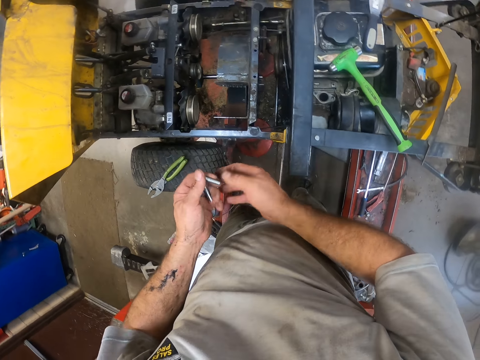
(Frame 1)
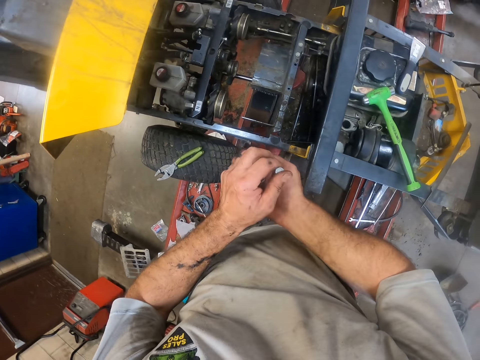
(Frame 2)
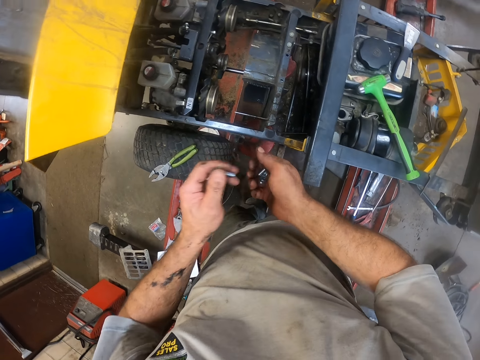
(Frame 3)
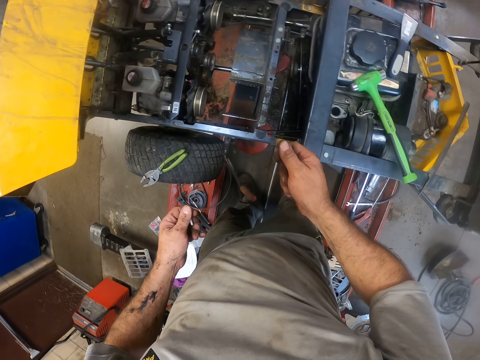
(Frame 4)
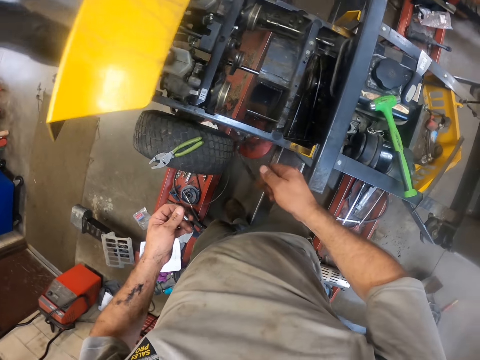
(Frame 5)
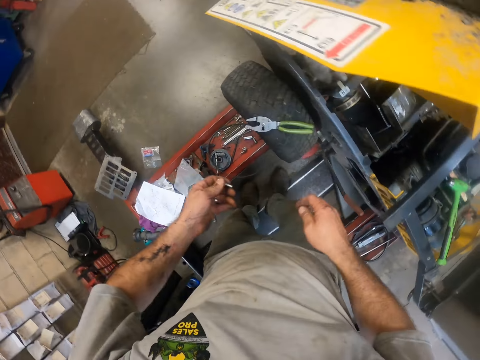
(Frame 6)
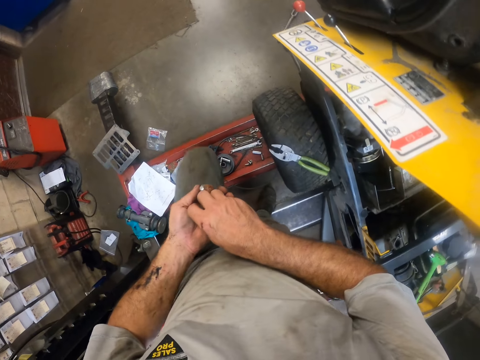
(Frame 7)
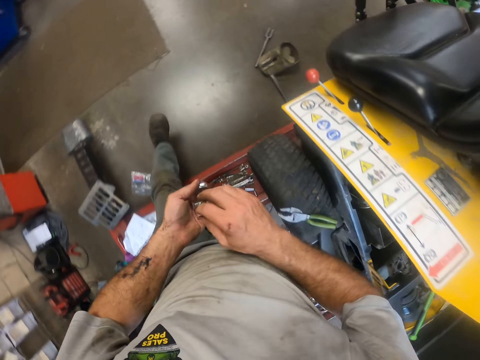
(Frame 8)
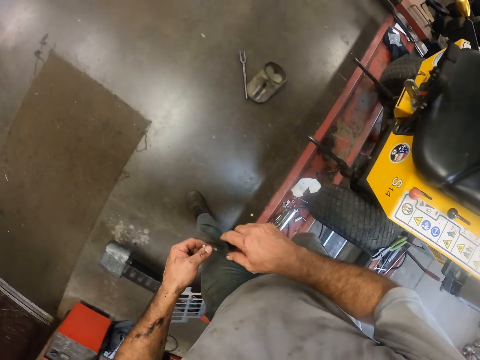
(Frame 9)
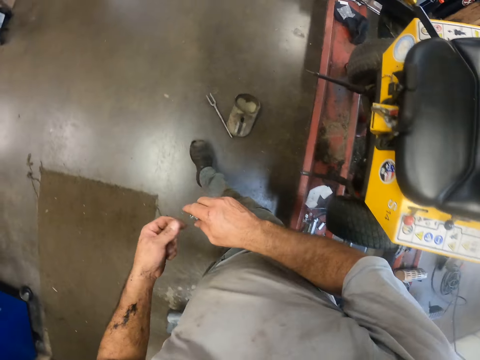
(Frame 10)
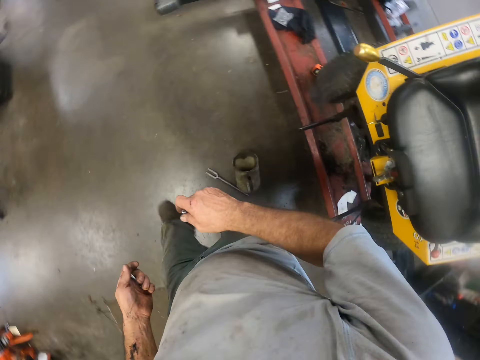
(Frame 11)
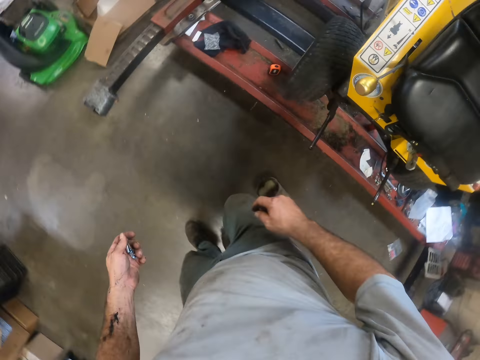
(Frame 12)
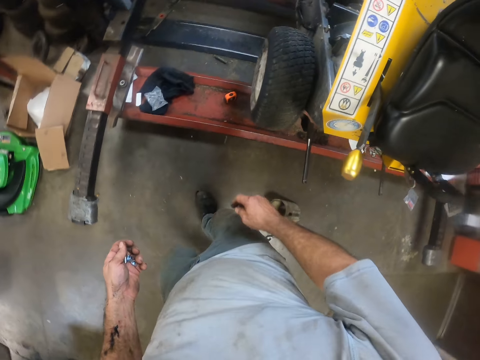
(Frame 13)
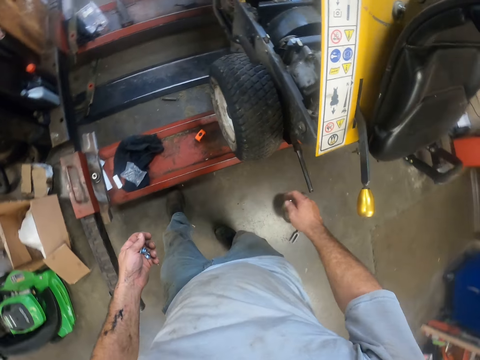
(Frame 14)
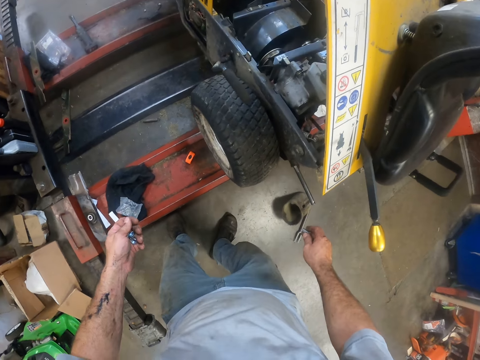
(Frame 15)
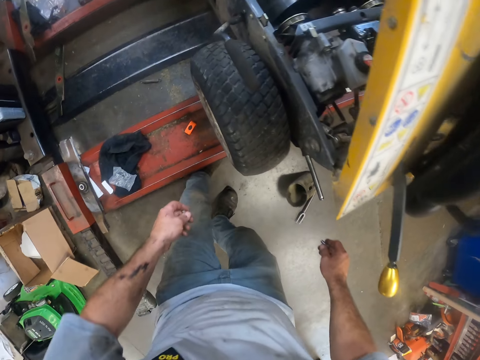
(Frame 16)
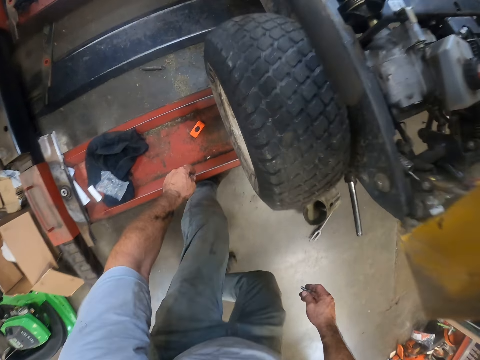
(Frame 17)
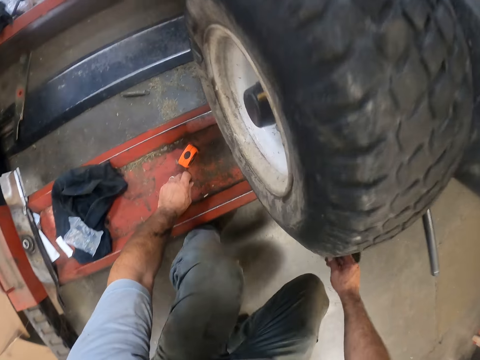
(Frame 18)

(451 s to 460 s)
The camera wearer moves around. They stoop to the ground.

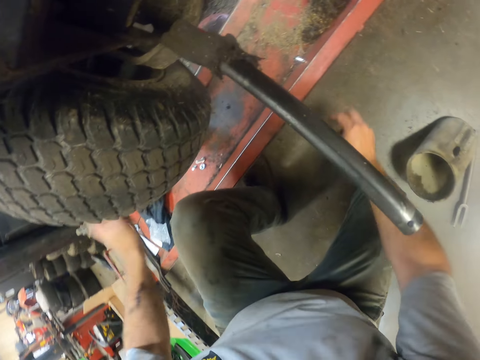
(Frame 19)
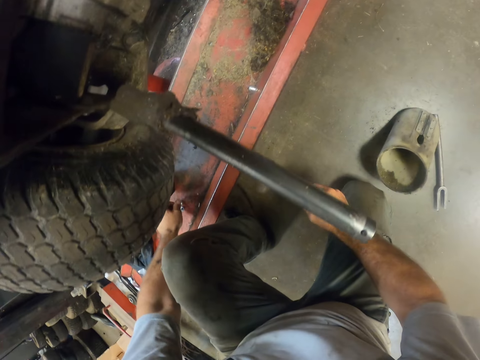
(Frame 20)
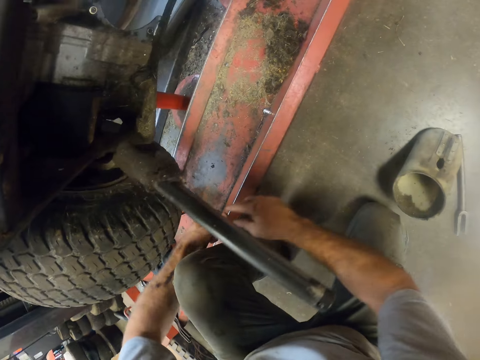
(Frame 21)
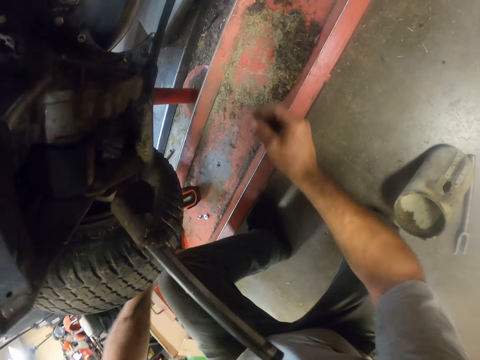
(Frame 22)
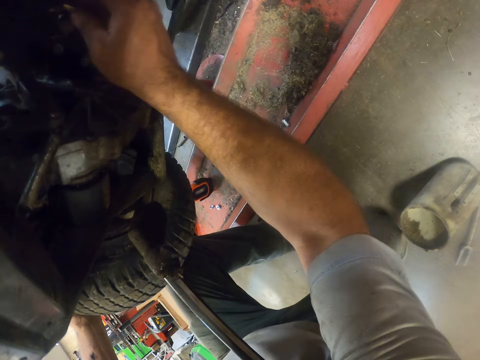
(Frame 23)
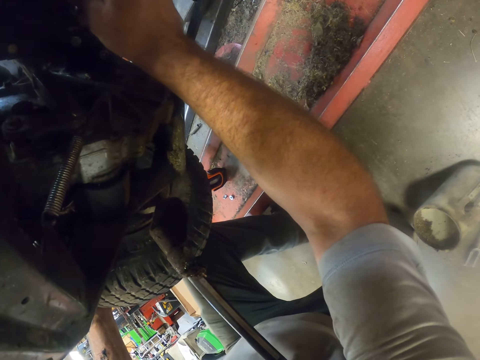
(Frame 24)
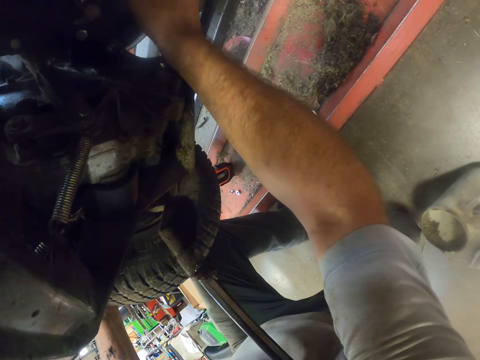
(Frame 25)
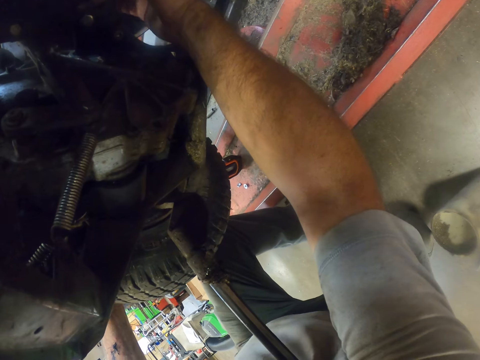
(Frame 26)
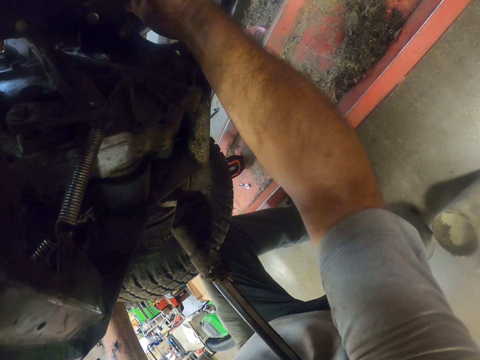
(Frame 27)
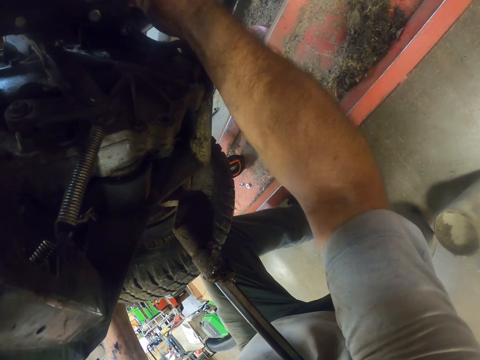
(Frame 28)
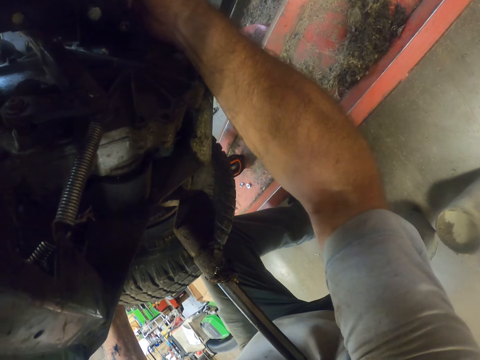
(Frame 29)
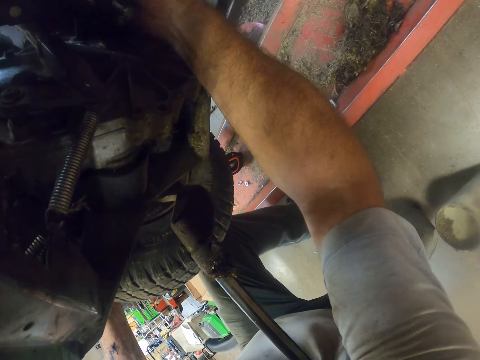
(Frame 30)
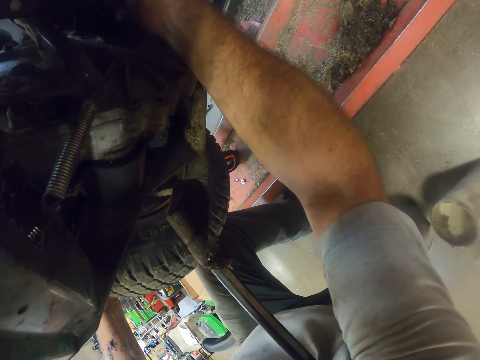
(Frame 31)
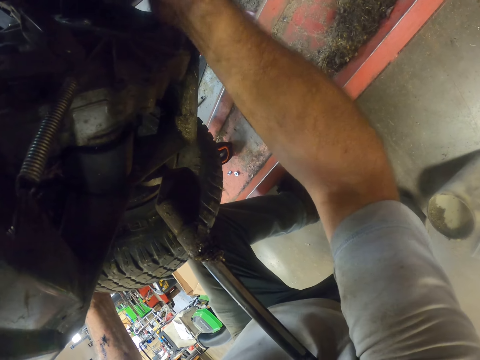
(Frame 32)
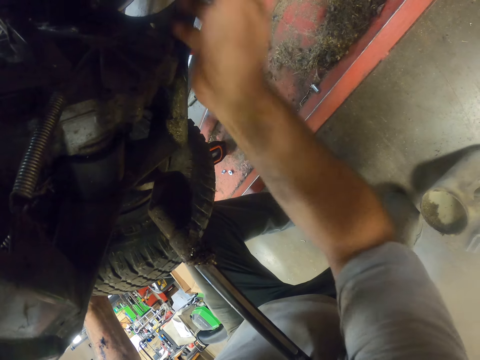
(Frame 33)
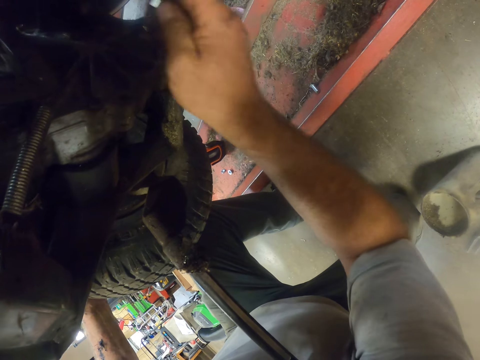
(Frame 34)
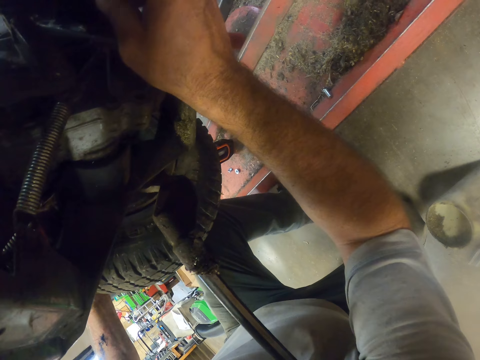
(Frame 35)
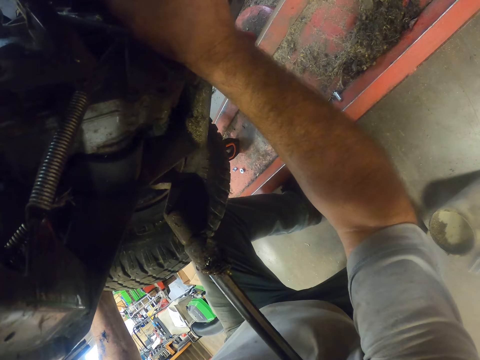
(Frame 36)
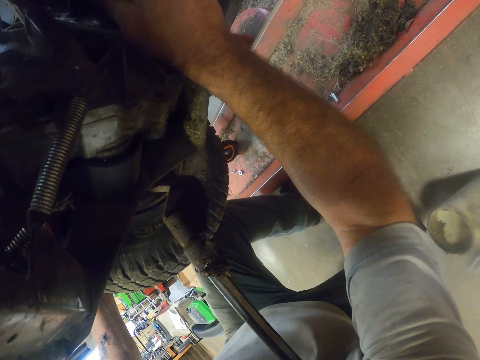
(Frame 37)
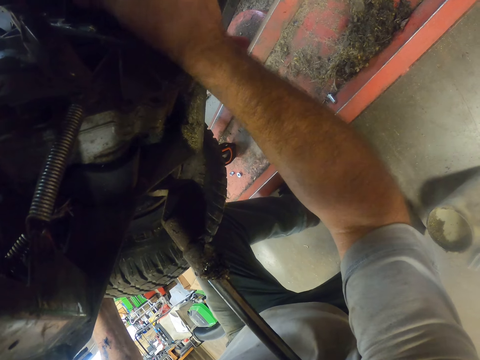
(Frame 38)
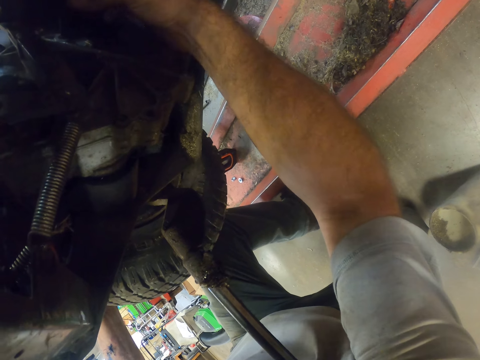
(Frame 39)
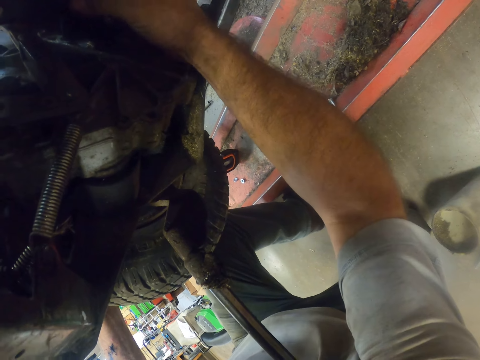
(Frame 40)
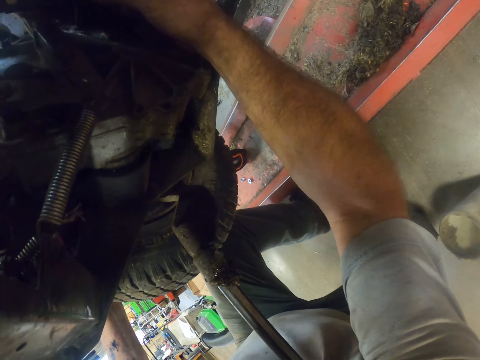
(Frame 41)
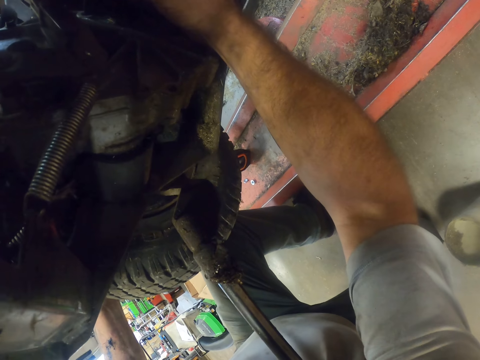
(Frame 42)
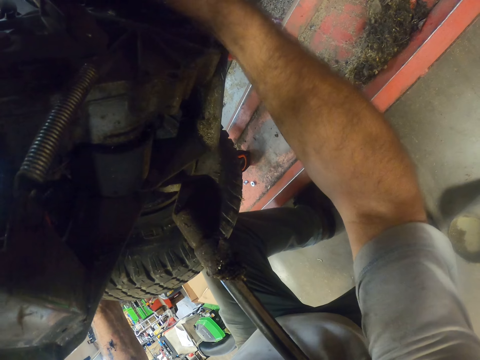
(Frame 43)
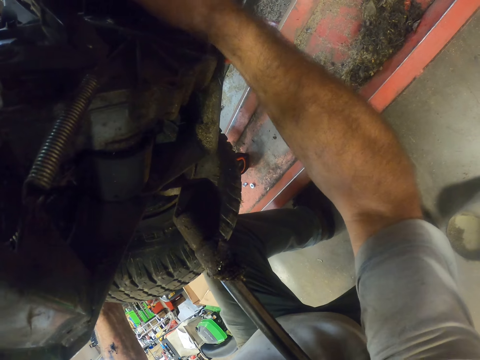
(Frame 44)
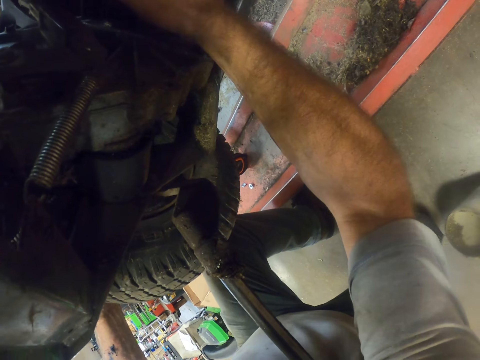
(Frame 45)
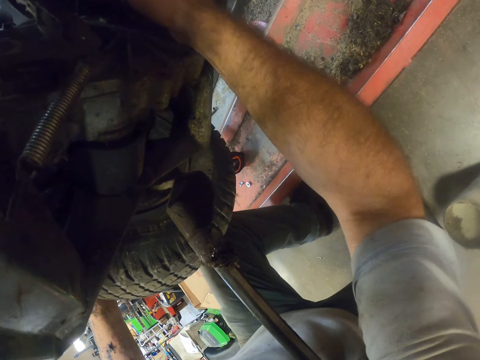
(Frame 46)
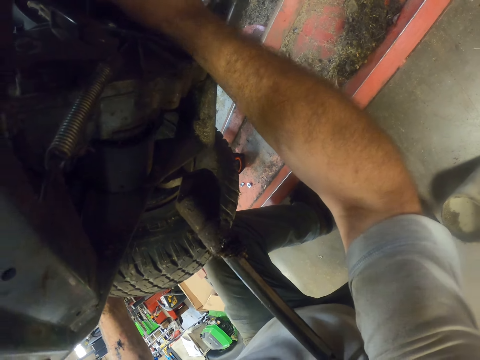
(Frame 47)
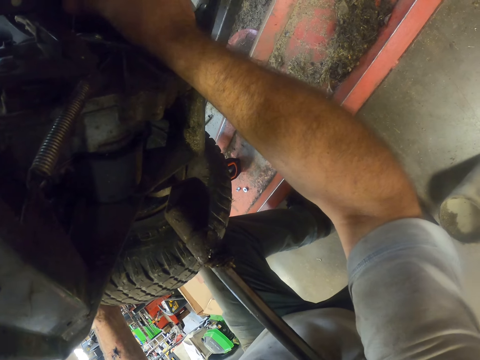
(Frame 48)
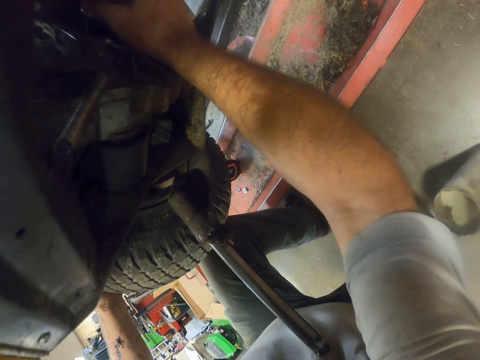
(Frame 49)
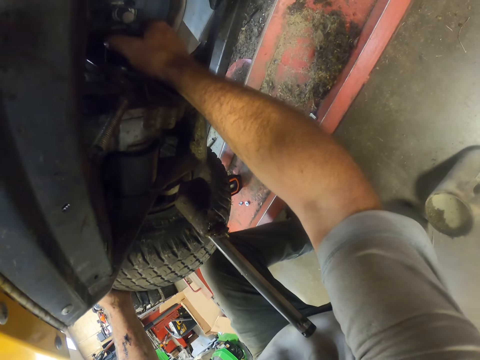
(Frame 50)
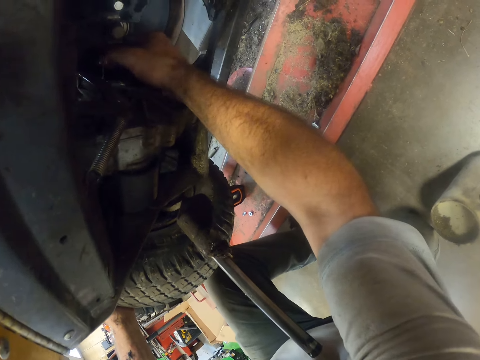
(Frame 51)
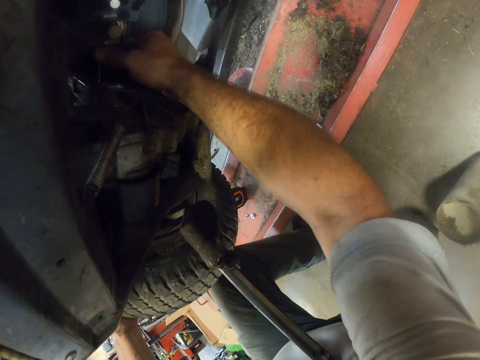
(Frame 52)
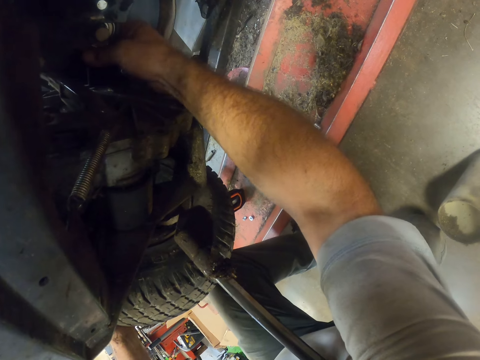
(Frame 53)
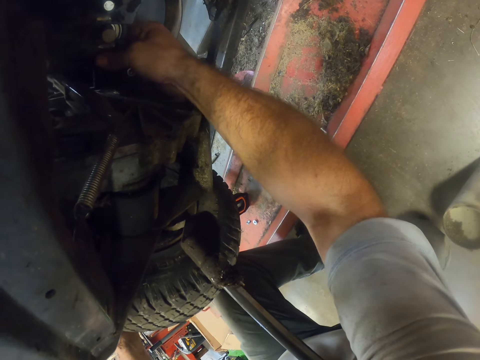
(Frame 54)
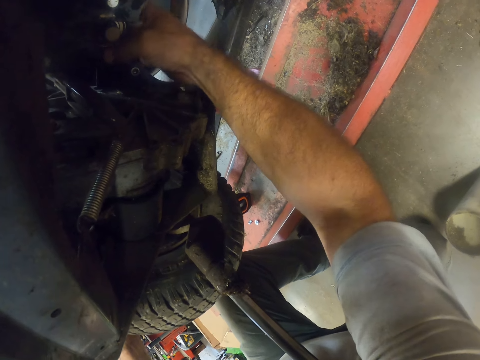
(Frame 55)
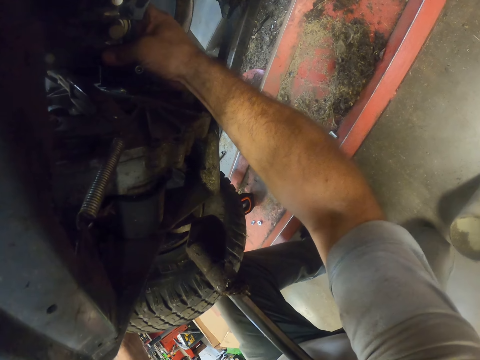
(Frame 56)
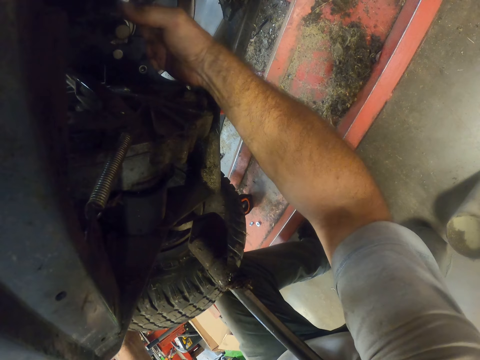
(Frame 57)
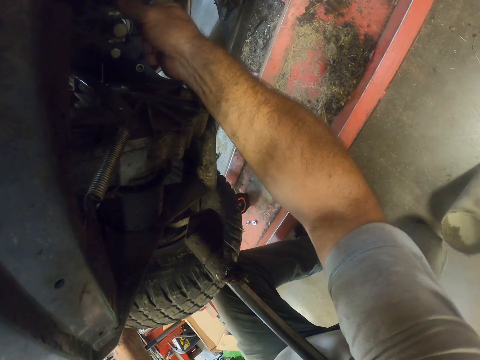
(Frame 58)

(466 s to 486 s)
The camera wearer picks a screw on the toolbox with his left hand. He passes the screw from his left hand to his right. He attaches the screw to the engine with his right hand. He repairs the lawn mower. He moves his hand. He repairs the lawn mower.
